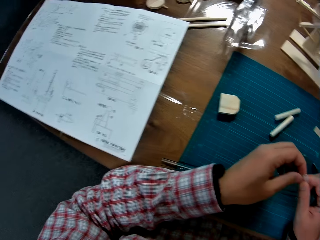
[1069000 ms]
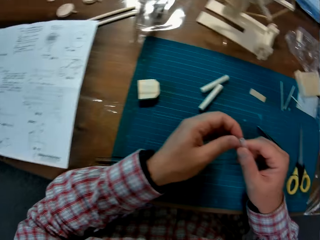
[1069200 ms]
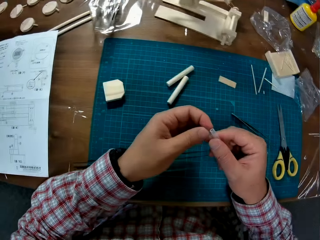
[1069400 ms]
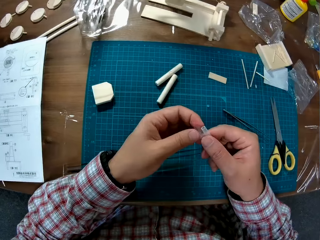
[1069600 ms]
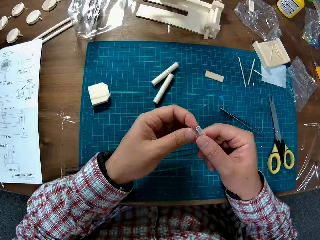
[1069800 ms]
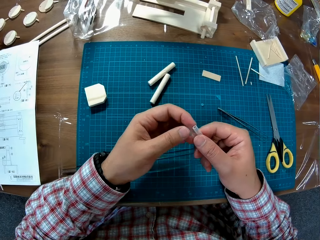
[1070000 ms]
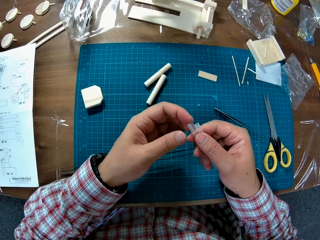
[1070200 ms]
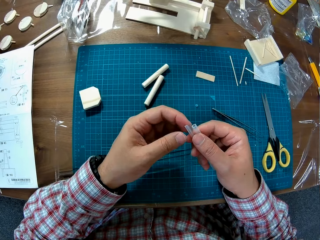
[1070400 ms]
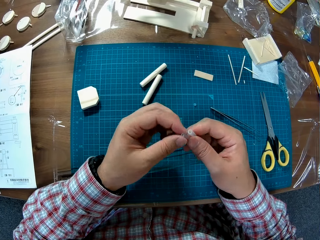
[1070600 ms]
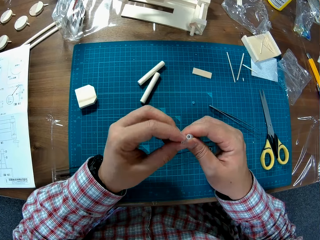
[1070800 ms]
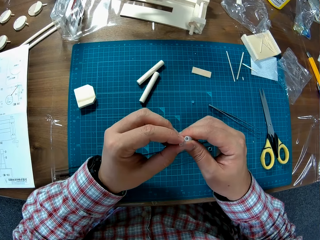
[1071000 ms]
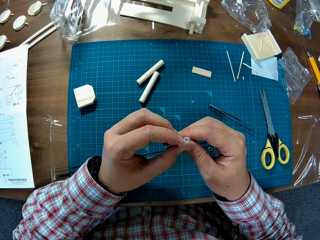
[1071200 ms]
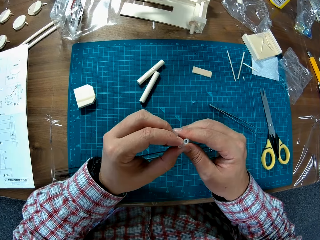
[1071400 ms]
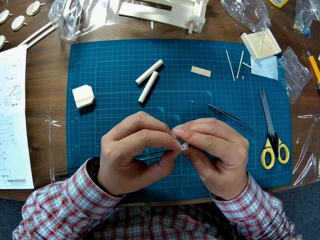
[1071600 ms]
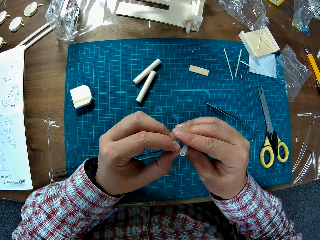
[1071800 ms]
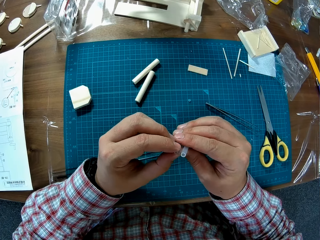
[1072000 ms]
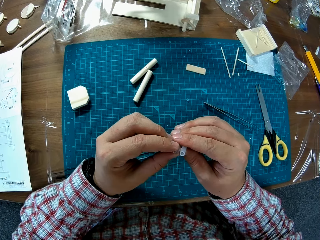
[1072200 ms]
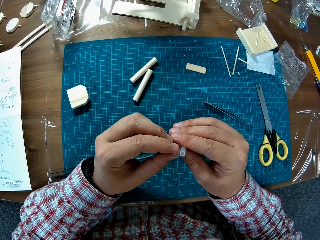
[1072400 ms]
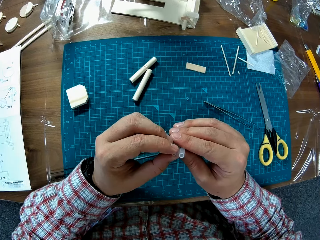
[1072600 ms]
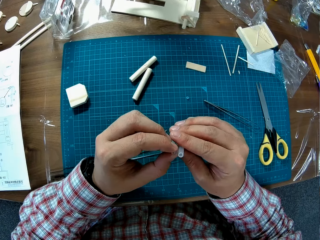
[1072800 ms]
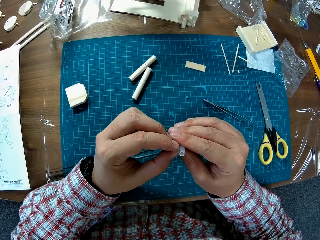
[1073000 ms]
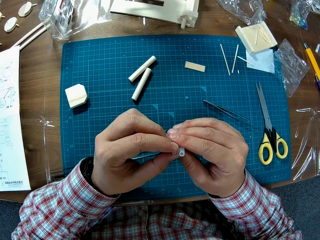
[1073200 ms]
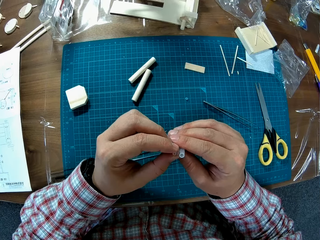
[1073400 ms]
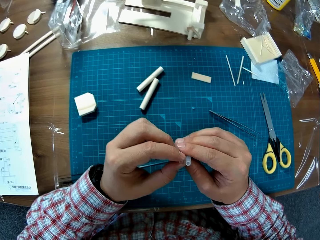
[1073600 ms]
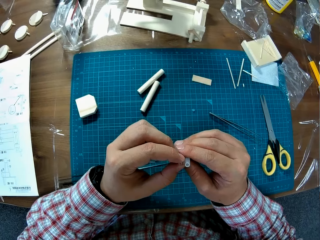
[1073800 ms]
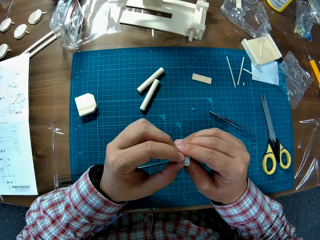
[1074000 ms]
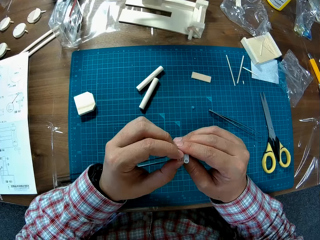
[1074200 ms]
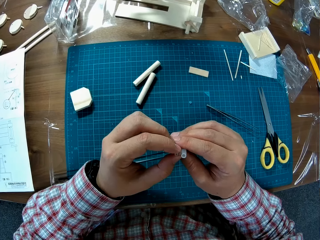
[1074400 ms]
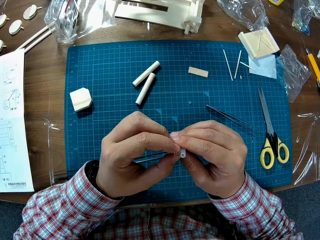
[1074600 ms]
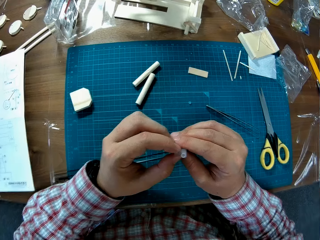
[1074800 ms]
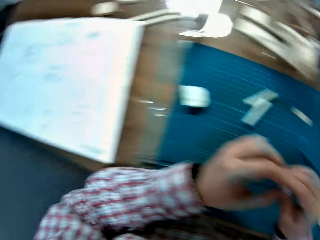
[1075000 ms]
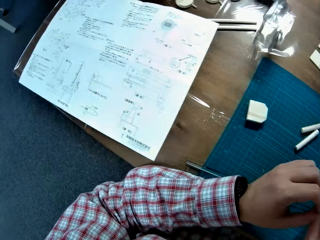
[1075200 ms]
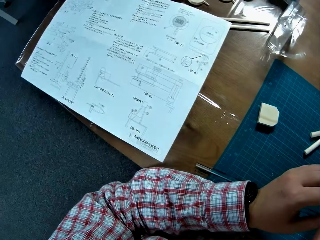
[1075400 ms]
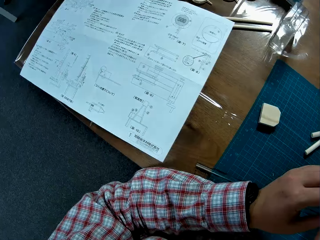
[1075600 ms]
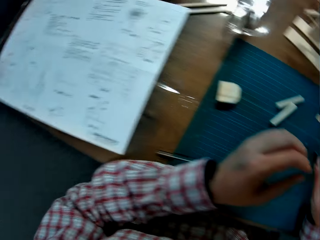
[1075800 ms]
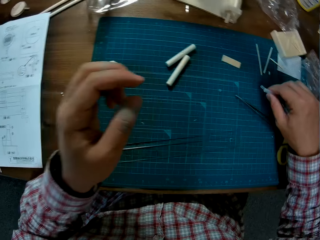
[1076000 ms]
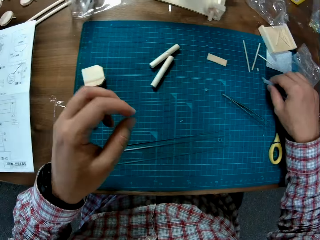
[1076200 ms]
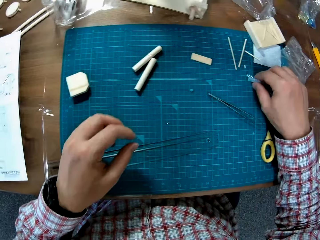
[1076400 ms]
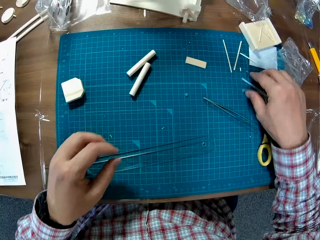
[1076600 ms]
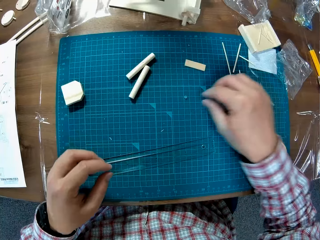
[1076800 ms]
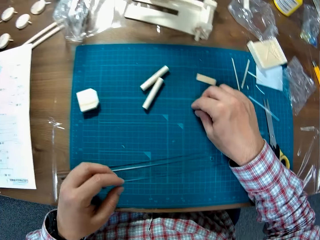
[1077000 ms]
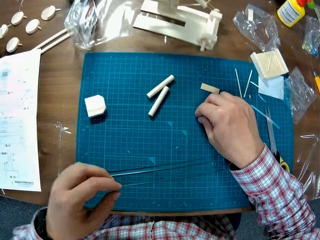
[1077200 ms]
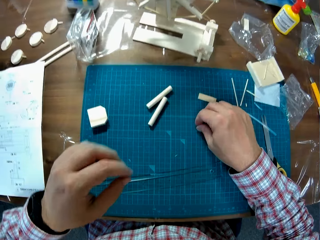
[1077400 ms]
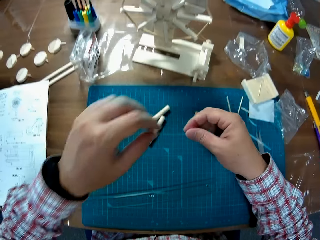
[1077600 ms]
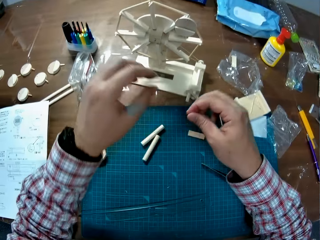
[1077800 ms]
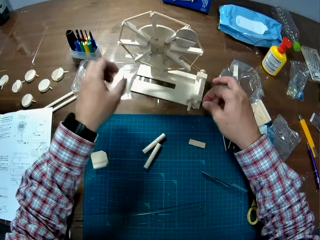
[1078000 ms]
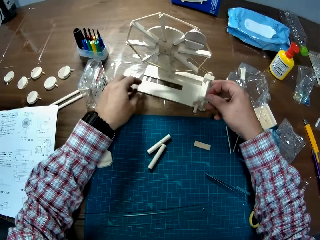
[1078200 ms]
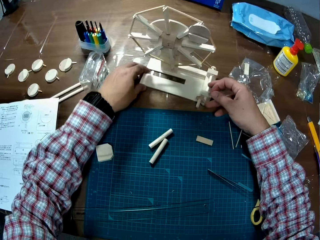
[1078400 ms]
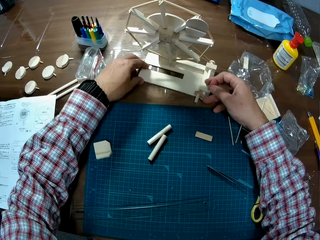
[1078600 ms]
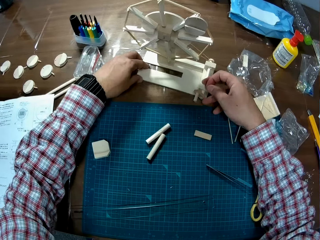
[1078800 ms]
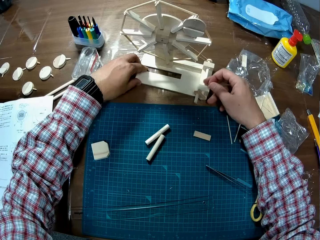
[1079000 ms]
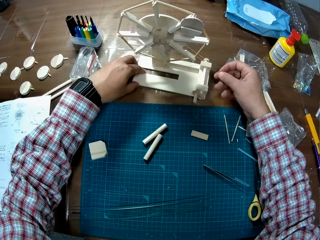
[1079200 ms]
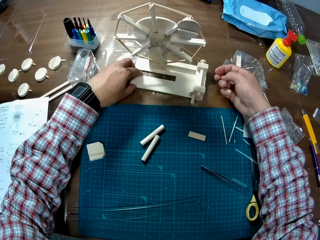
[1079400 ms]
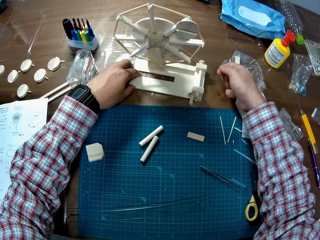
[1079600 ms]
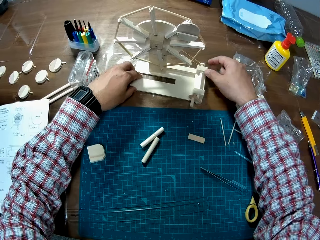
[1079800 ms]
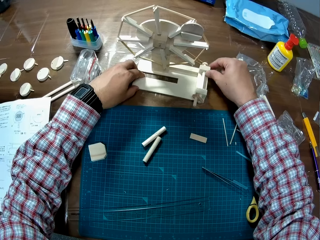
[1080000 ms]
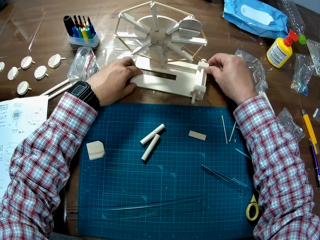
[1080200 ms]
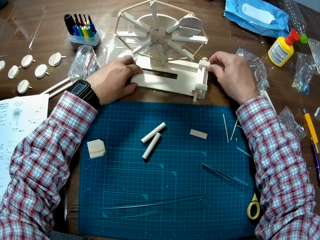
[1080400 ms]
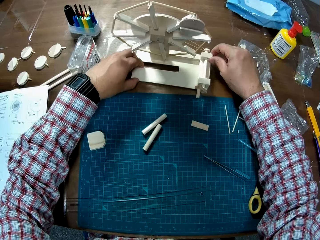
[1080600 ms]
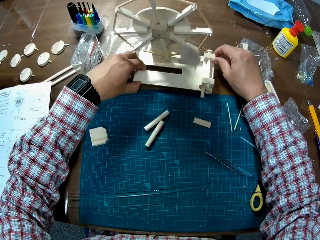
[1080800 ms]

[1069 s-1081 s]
The camera wearer inspects the straws in his hand. He drops the straw on the table. He picks the offcut straw on the table. He moves the wooden windmill craft.

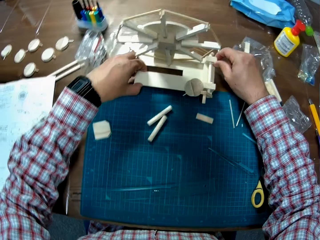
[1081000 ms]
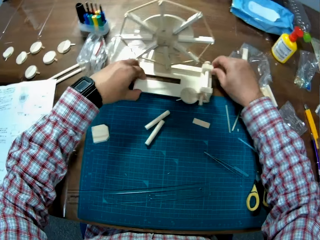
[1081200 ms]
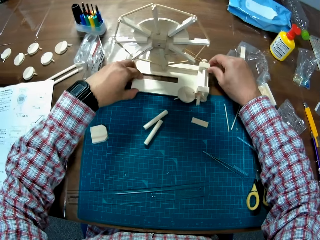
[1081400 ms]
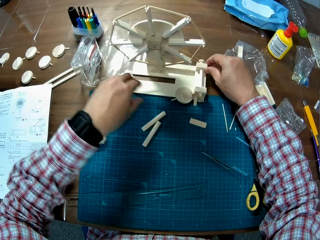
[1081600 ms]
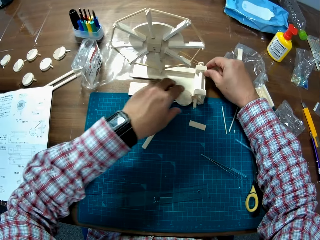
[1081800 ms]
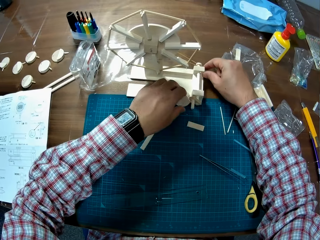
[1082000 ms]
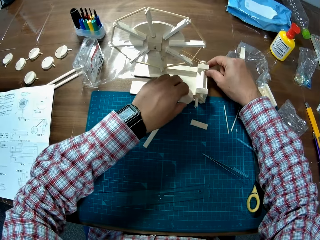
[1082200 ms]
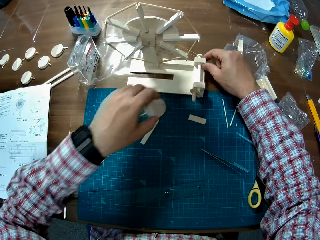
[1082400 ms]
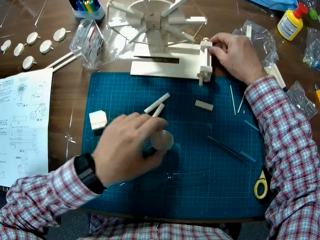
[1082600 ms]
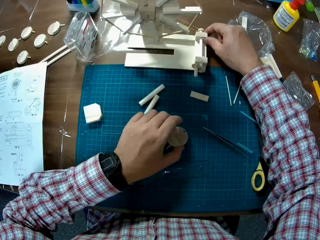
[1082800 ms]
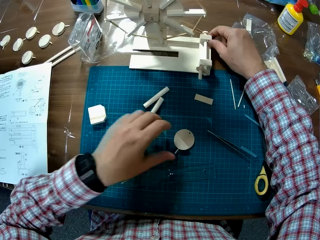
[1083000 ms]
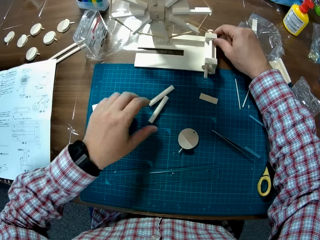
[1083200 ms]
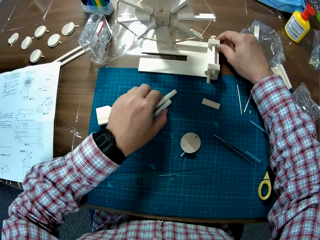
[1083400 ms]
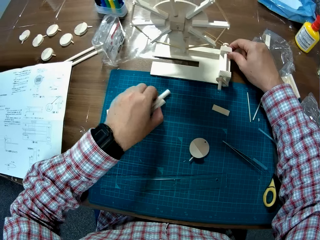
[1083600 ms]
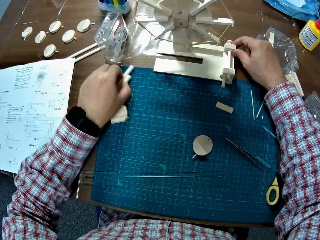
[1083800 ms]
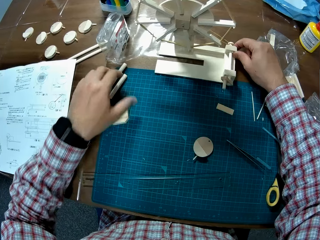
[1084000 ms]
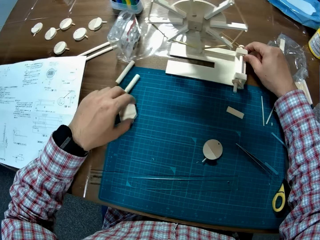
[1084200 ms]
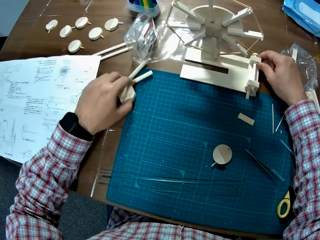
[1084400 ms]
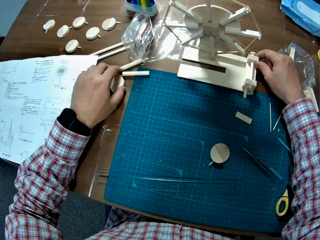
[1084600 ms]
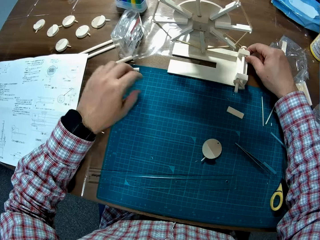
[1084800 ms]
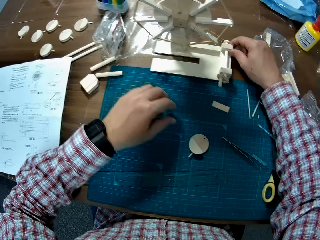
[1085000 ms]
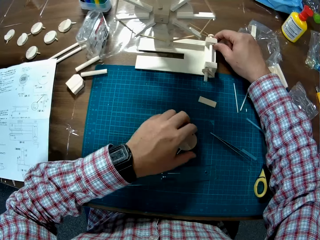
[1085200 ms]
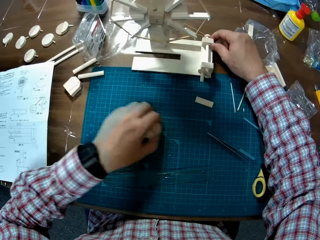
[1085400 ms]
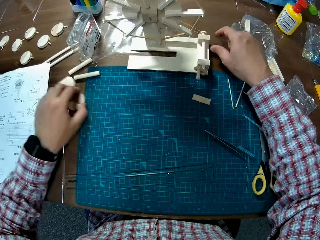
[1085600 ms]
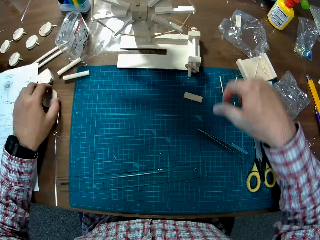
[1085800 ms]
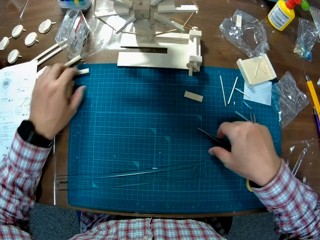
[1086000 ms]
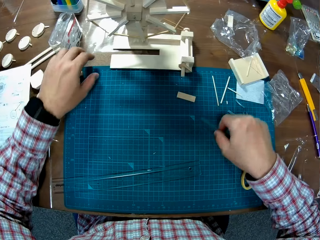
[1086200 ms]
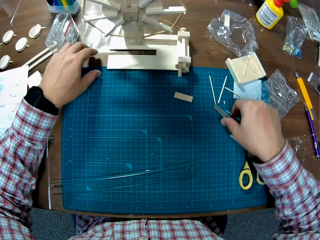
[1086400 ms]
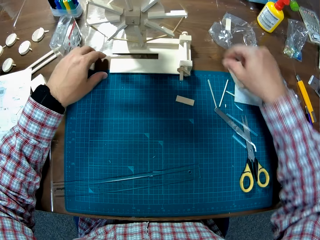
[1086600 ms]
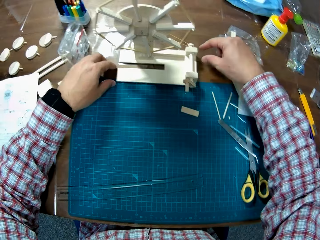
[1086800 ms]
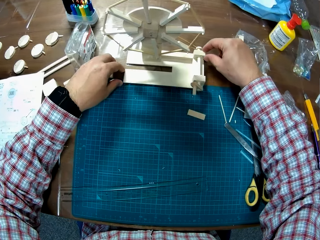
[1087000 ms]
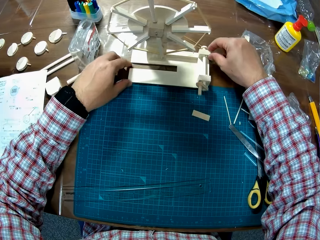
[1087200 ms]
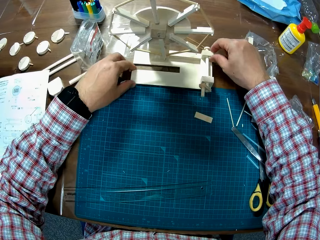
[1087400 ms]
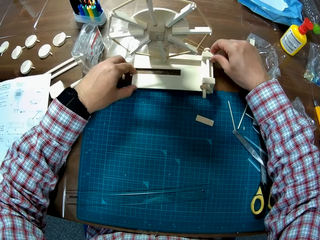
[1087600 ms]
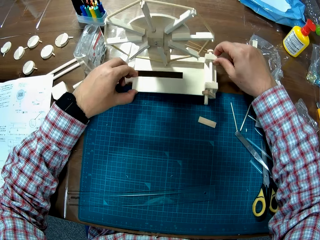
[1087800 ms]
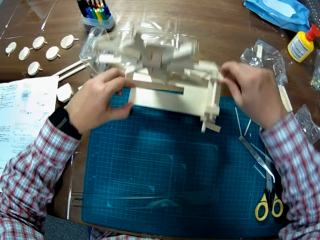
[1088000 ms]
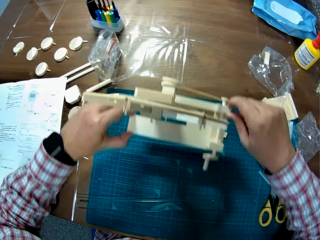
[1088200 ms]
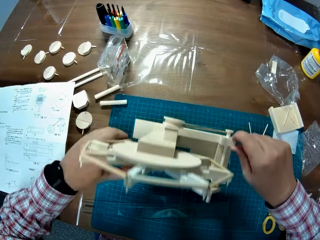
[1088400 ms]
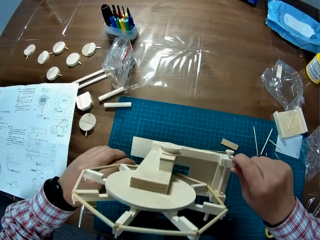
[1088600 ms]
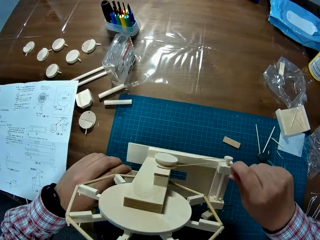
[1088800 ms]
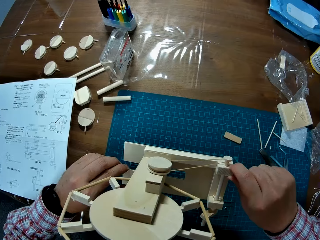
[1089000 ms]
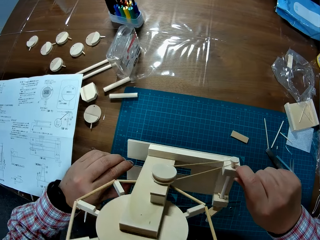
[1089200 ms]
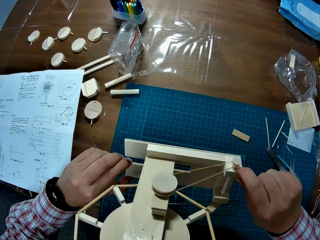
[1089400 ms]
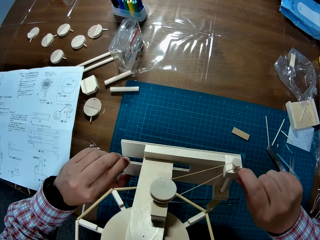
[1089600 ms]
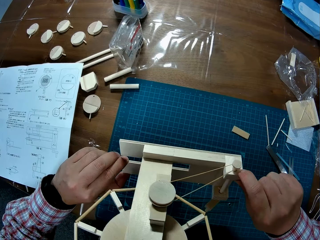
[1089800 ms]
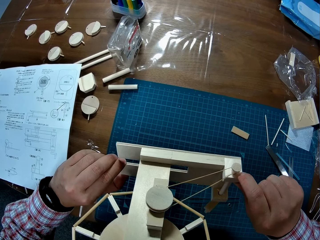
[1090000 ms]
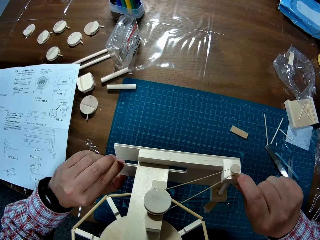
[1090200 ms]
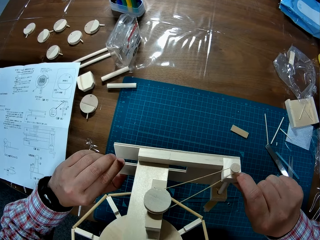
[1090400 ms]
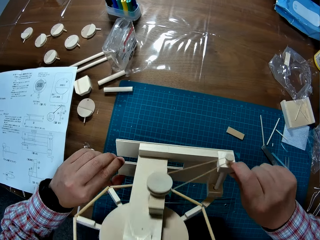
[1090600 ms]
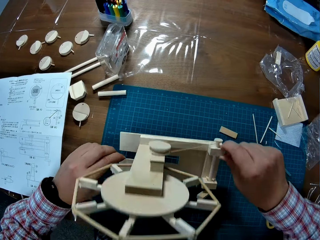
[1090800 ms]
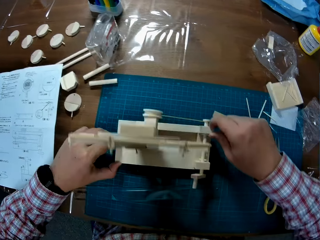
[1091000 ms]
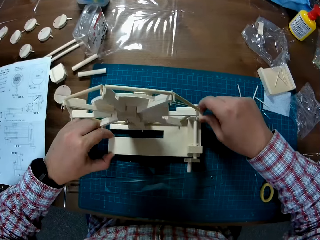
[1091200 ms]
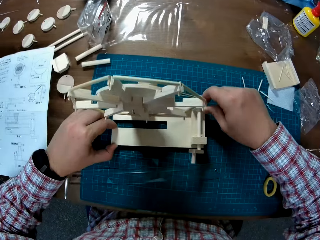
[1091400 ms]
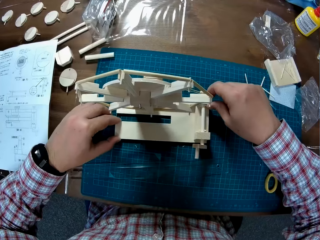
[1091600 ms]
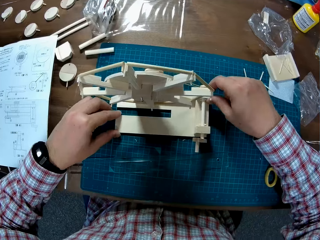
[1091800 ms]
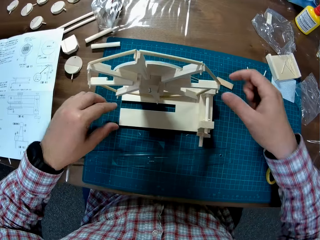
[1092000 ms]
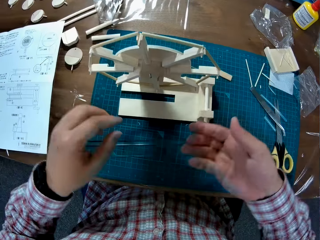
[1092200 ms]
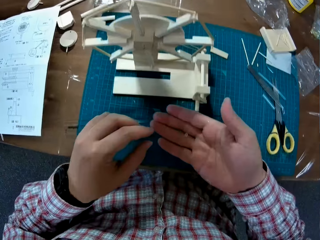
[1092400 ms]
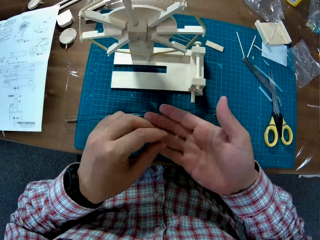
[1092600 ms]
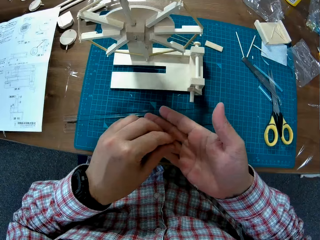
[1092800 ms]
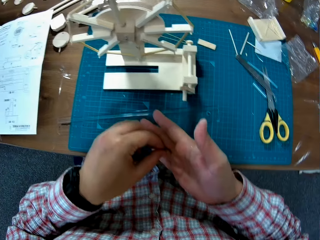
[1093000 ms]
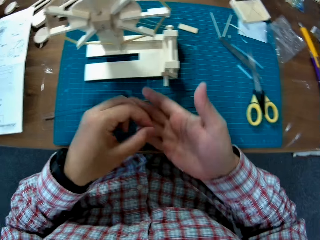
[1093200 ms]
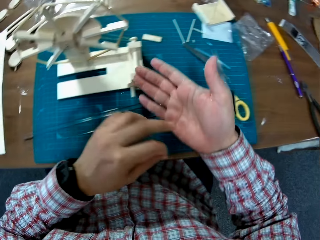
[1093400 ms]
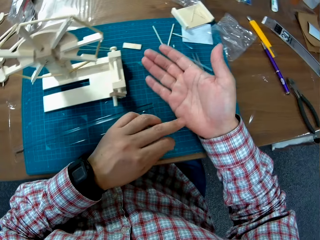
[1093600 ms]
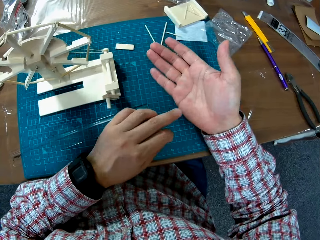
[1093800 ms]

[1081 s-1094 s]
The camera wearer drops the model material on the cutting mat. He moves the wood on the table. He places the model materials on the cutting mat. He moves the model materials from the cutting mat to the table. He moves the wood on the table. He moves the wood on the table again. He moves the tweezers on the table. He inspects the wooden windmill craft. He picks the model material. He drops the wooden windmill craft on the table. He takes the offcut straw in his right palm. He removes something from the palm of his arm.
